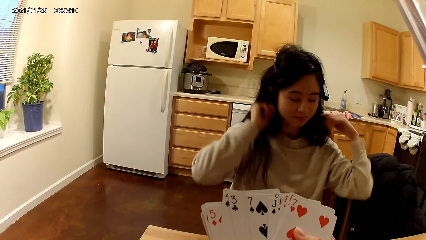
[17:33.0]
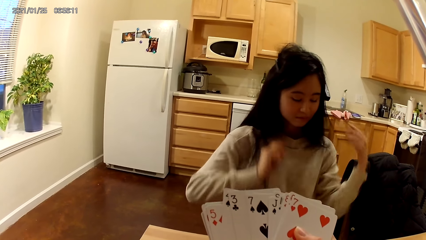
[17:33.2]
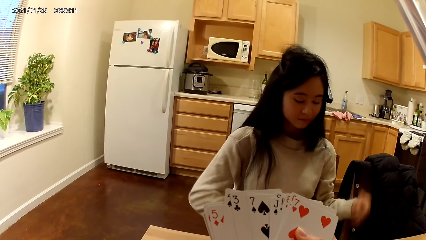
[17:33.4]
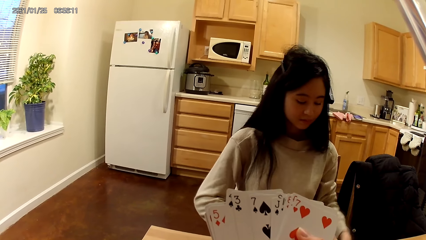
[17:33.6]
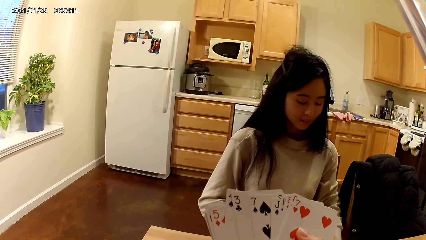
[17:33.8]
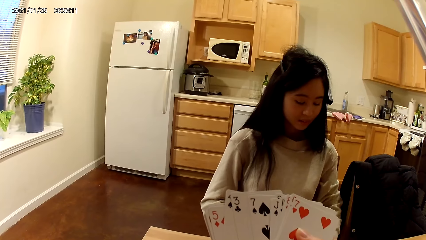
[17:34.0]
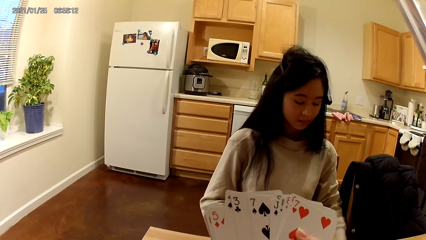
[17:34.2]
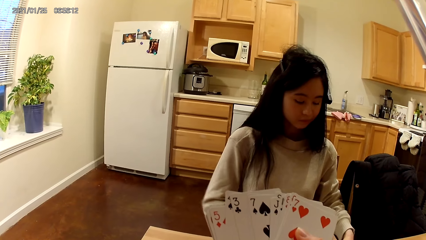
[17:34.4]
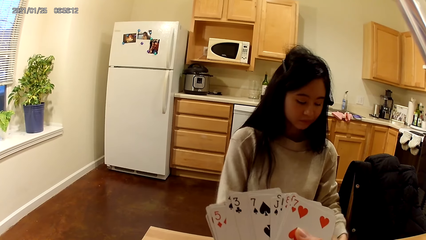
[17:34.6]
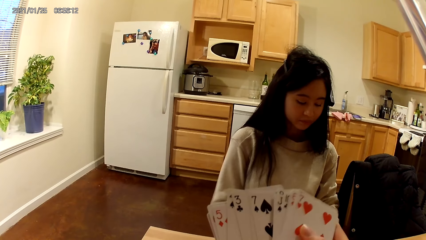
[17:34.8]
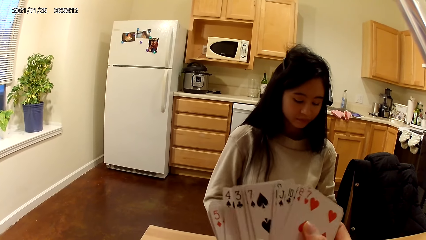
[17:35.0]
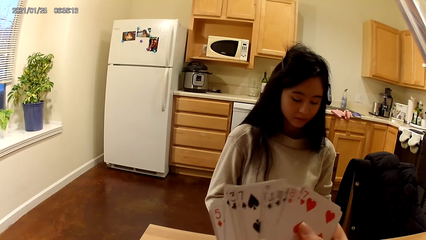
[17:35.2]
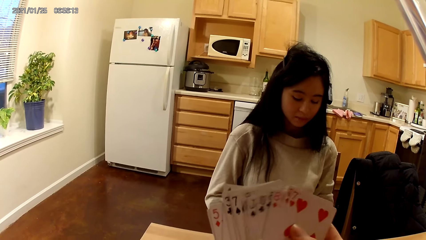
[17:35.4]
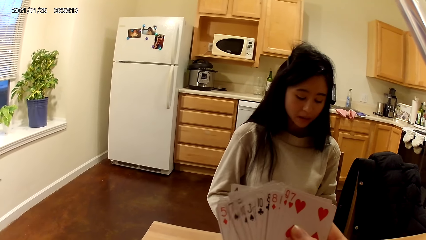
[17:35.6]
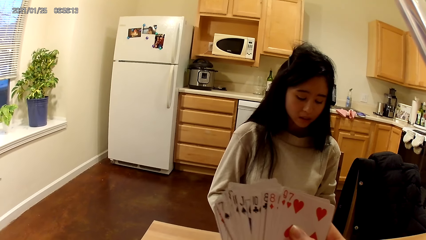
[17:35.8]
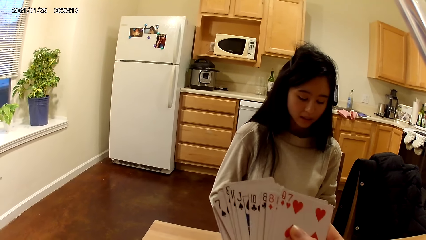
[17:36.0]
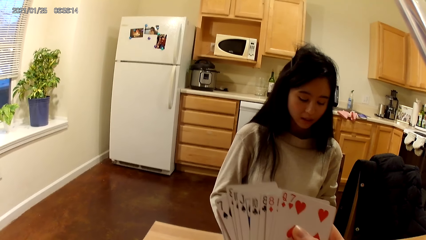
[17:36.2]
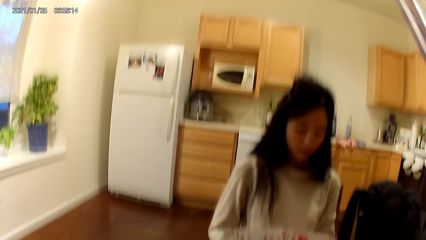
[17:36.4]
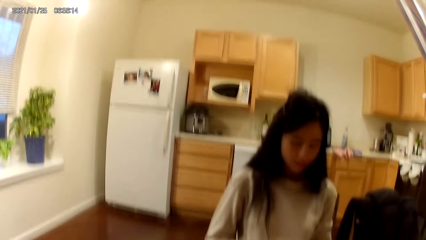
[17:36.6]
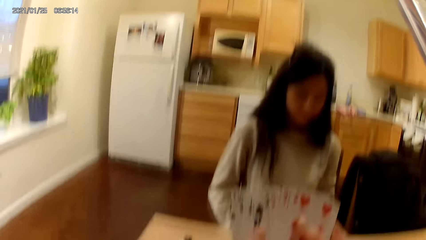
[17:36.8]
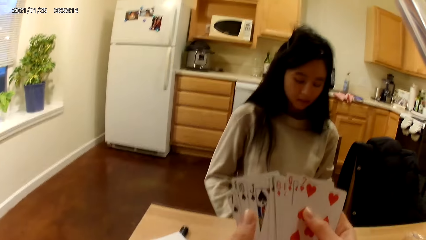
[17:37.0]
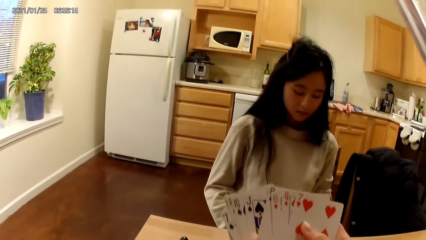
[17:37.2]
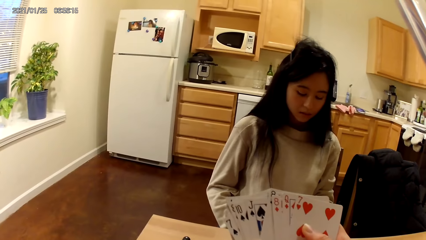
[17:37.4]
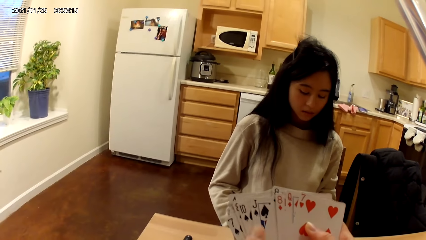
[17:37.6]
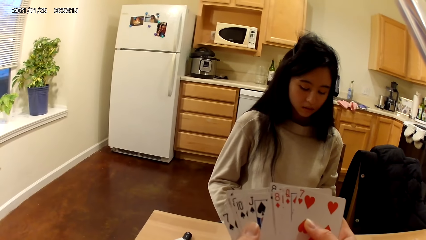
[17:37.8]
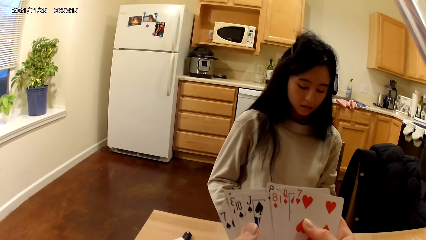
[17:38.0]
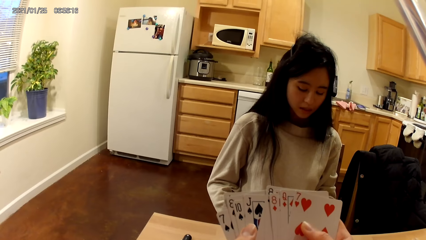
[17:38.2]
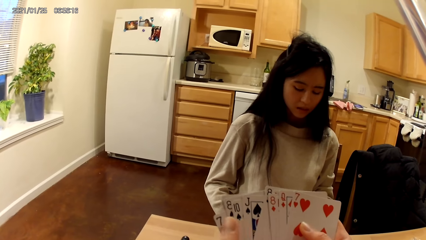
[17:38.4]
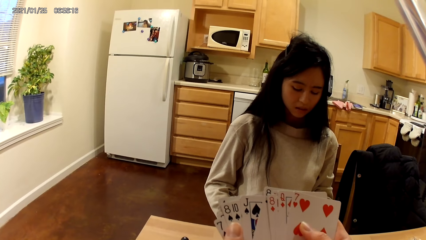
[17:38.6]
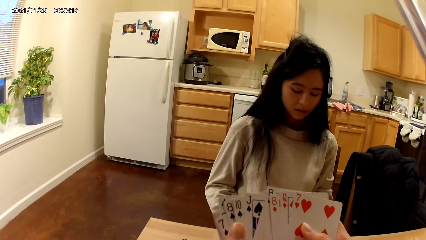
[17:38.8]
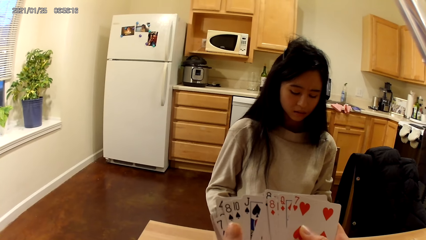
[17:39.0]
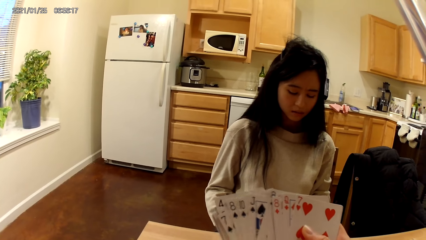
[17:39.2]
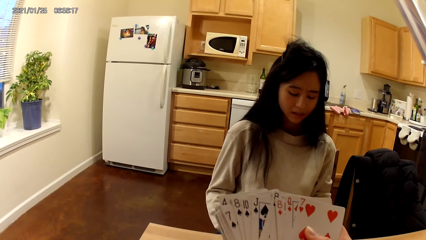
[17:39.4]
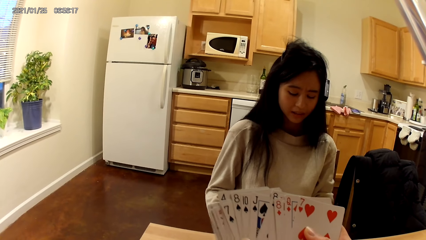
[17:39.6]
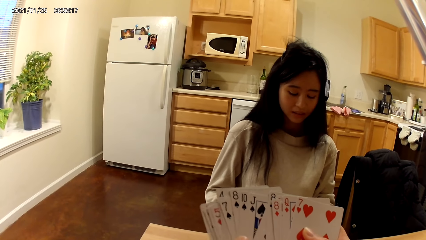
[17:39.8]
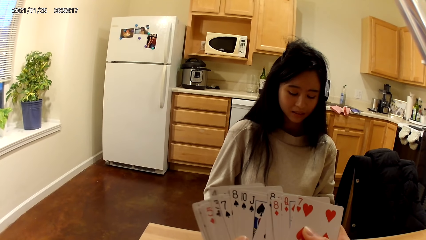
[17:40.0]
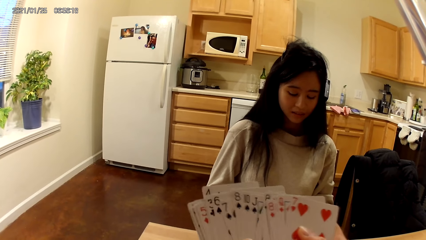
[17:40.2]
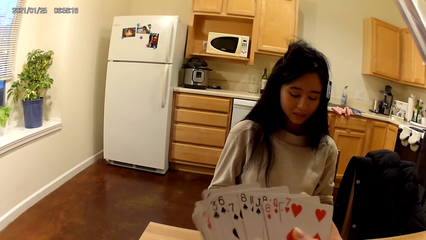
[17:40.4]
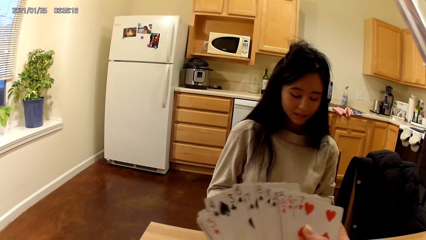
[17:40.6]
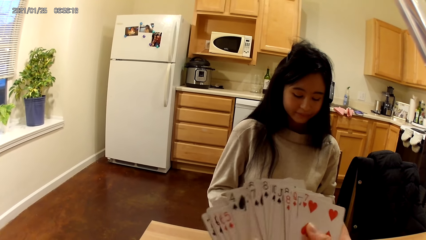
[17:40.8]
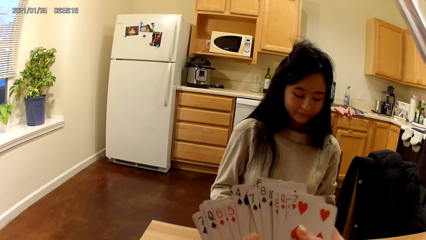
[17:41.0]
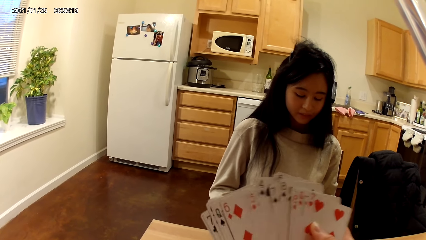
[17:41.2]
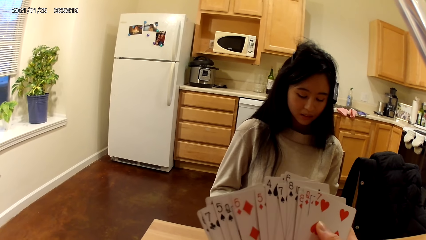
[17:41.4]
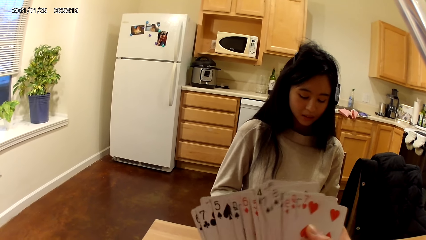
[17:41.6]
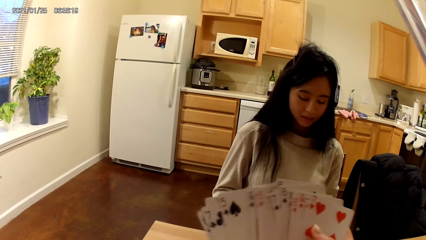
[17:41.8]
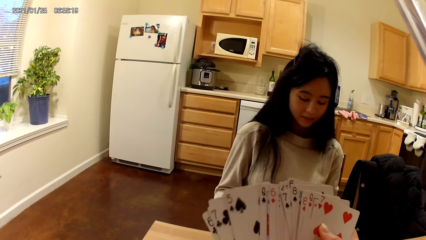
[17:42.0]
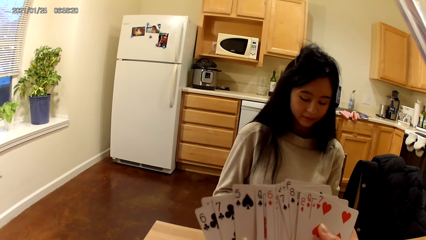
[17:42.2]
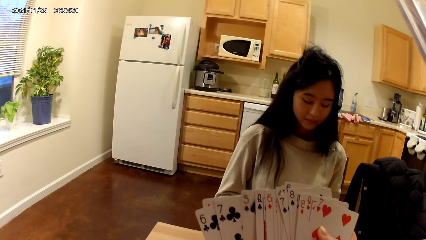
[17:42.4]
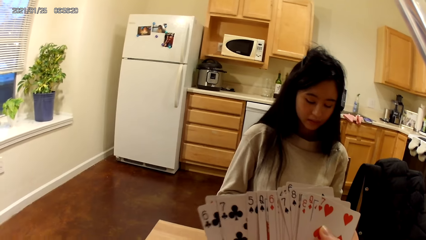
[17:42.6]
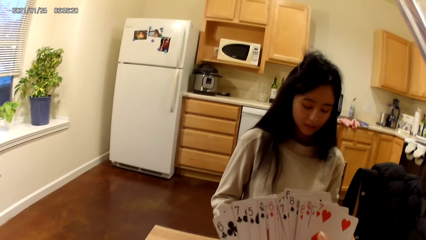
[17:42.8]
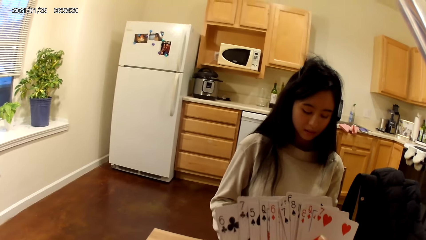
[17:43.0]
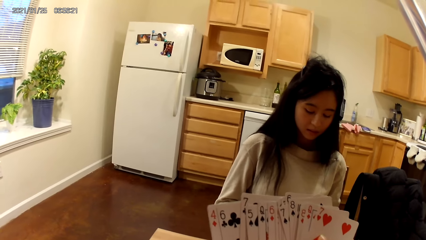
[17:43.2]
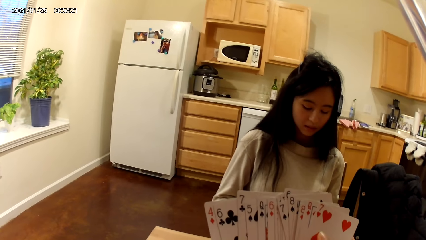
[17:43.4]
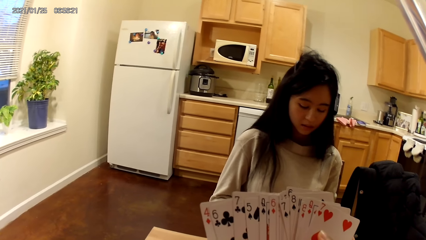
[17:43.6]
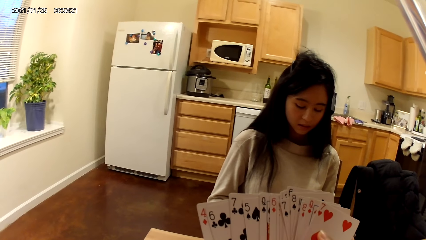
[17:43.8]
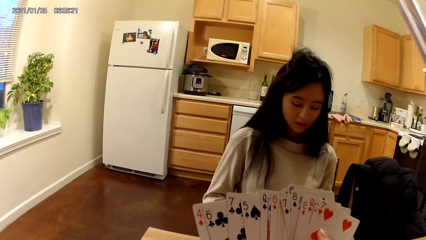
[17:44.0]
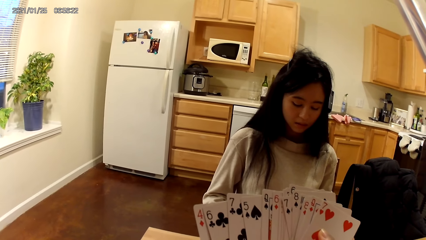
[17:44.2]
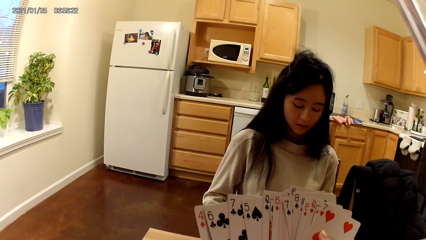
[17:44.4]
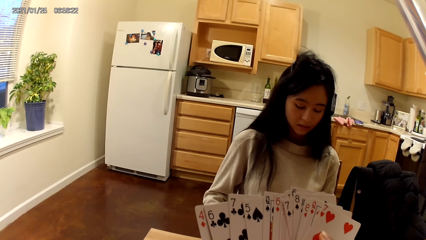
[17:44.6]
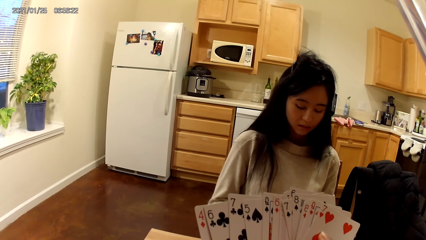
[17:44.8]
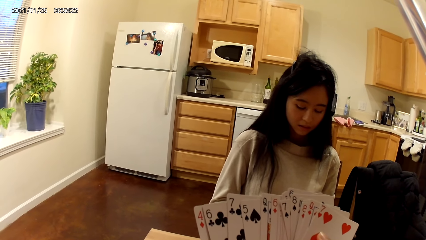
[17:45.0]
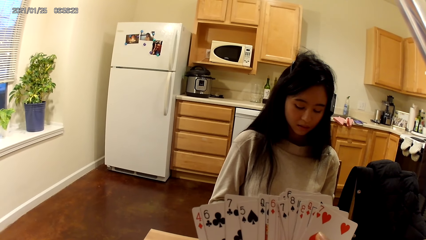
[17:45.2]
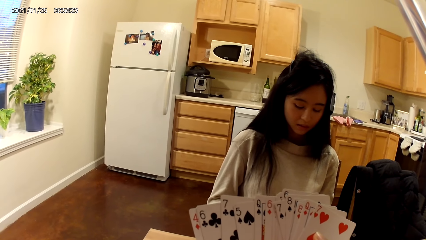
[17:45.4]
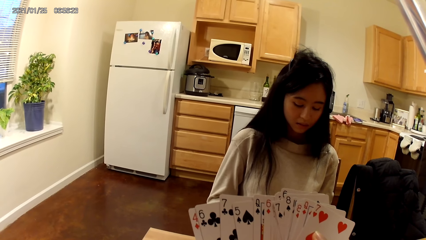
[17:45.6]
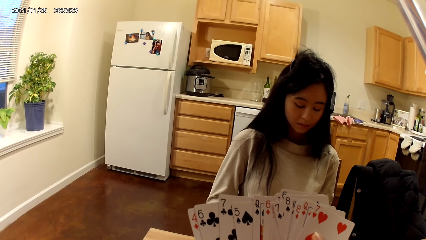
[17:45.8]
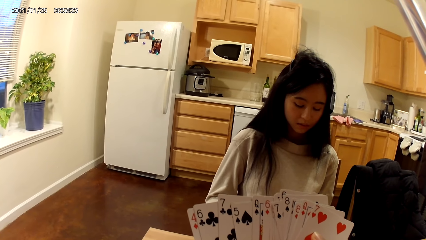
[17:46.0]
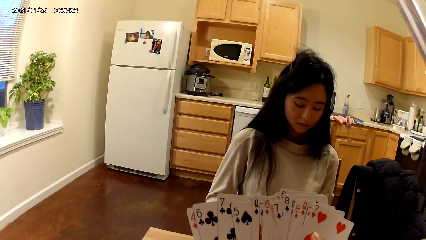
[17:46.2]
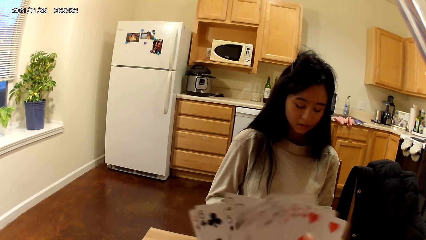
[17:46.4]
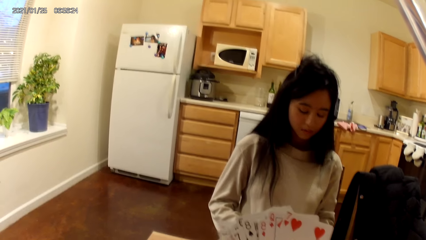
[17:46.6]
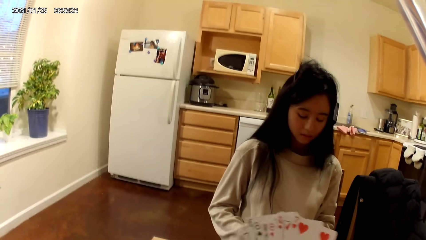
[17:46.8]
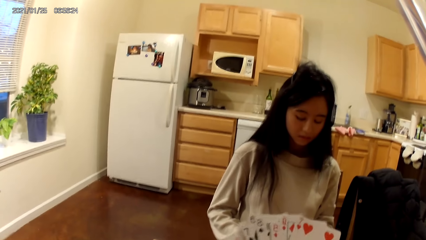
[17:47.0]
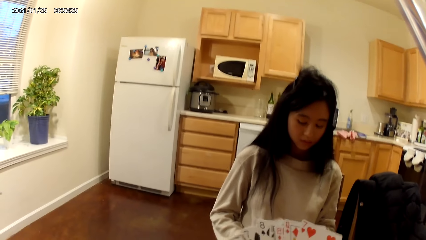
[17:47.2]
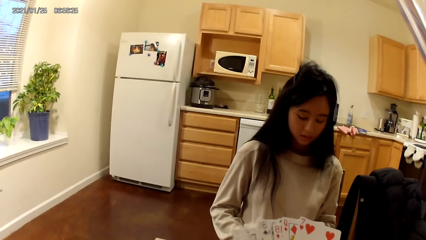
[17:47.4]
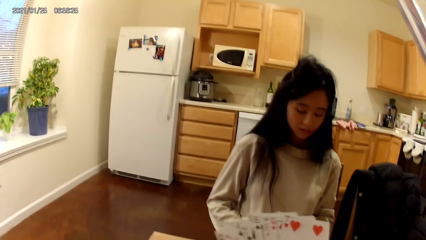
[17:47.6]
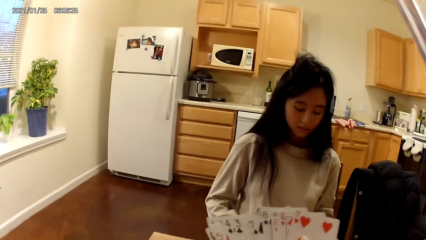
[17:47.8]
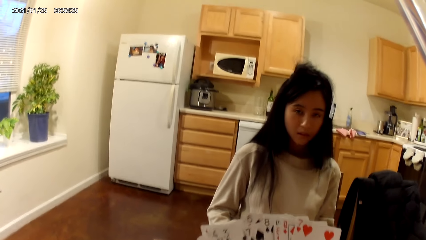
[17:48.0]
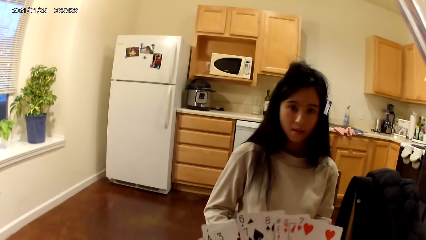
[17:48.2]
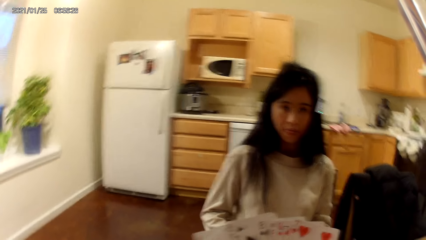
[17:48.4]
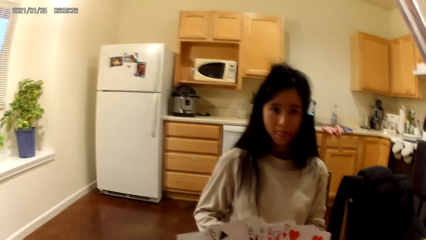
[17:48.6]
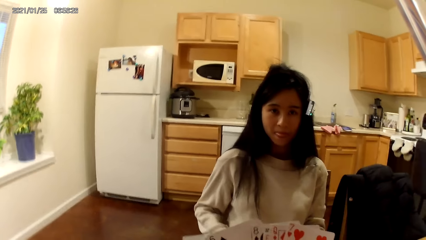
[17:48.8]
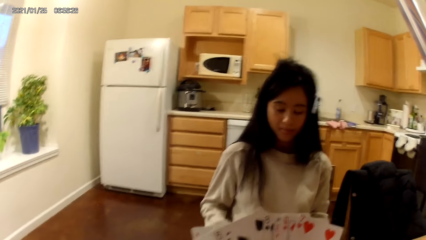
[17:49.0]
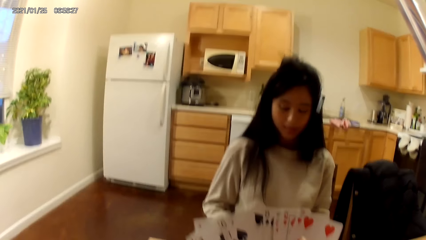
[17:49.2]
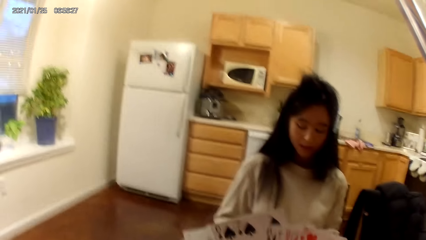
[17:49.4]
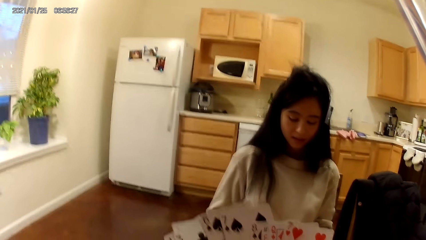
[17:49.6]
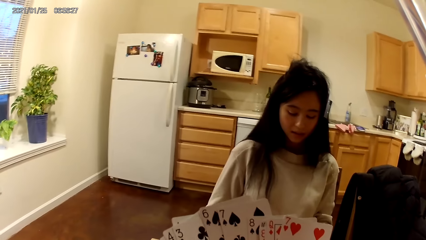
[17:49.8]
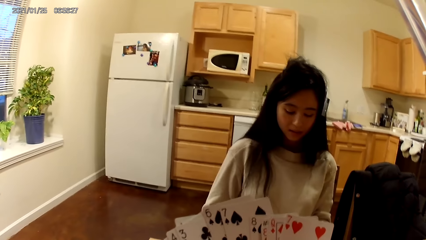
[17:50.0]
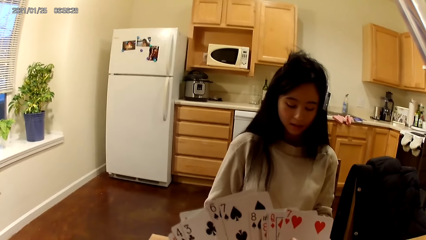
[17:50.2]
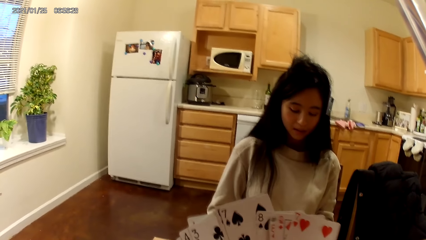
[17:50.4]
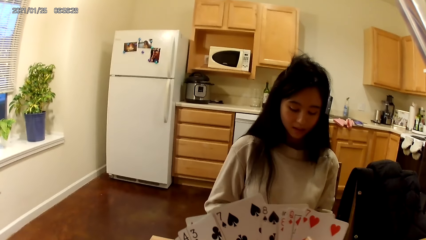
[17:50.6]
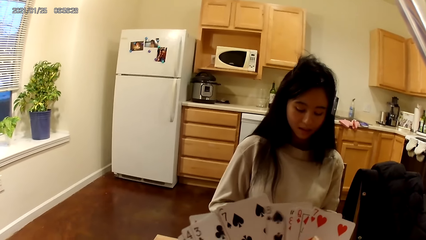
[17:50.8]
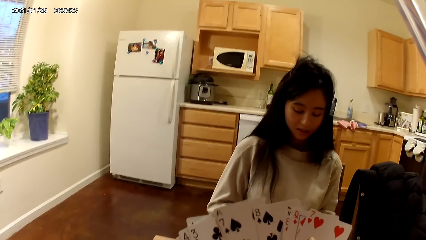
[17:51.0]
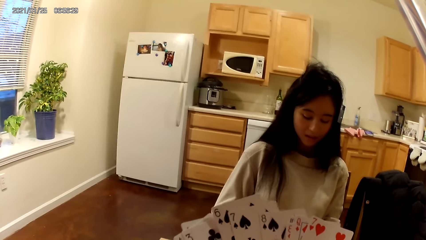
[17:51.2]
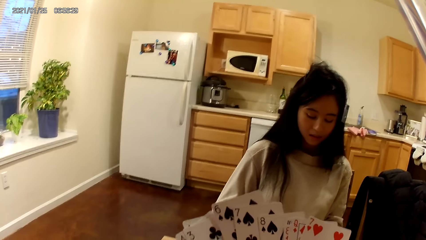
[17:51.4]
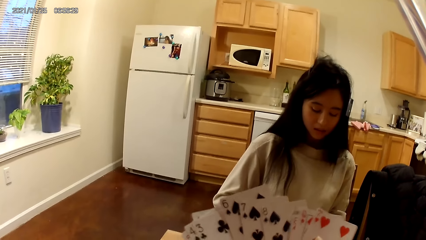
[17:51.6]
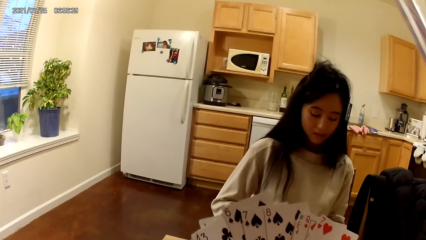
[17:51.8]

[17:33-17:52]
A woman lowers her hands. The camera wearer stares at playing cards. They move the playing cards with their hands.
